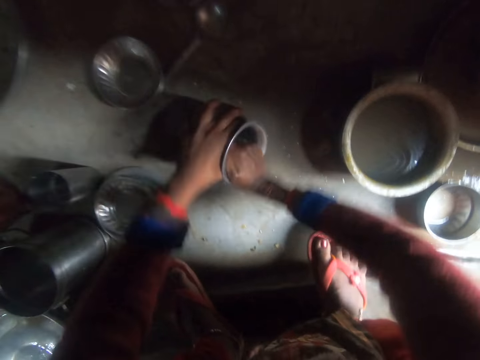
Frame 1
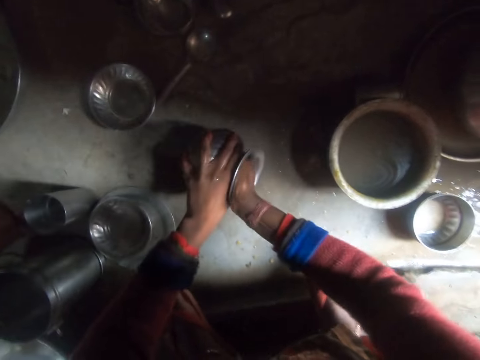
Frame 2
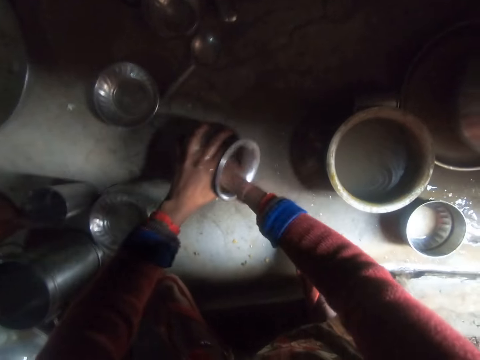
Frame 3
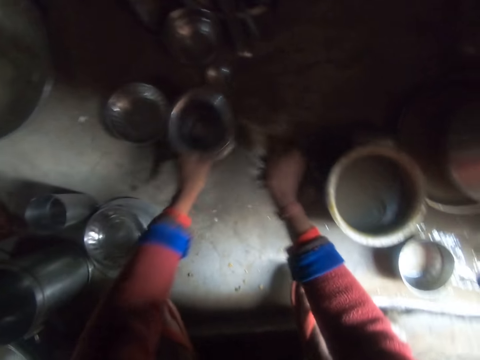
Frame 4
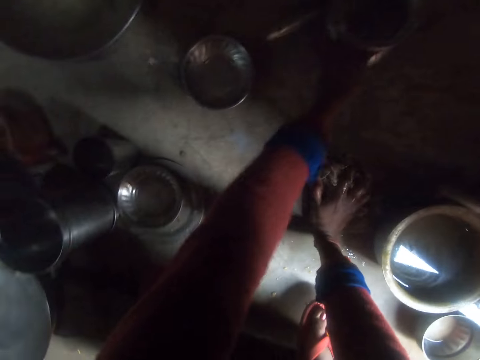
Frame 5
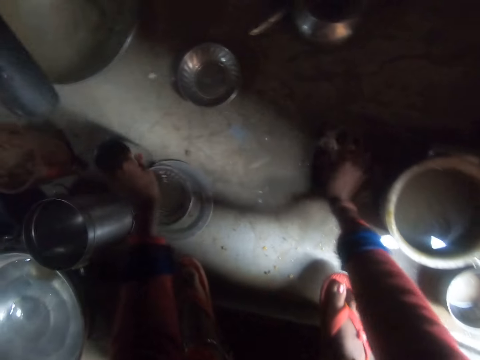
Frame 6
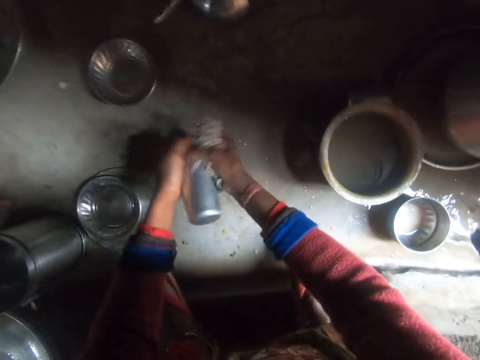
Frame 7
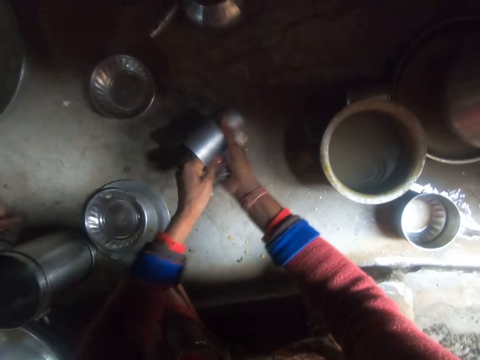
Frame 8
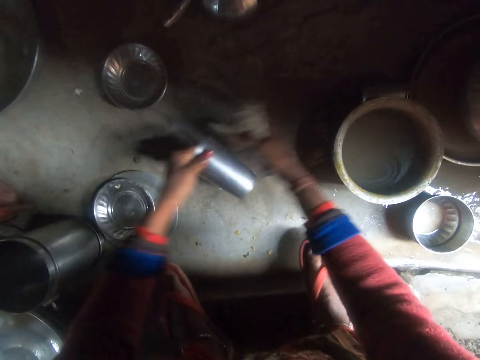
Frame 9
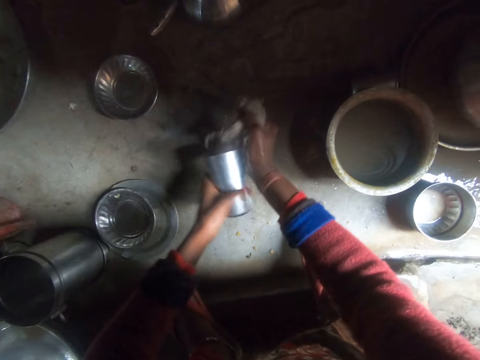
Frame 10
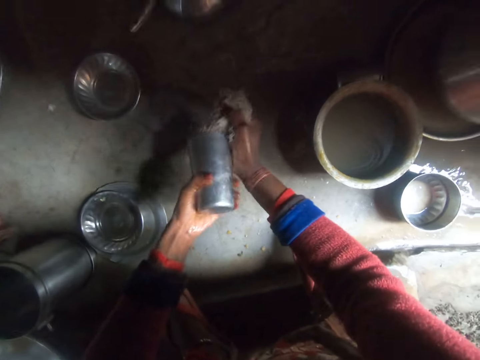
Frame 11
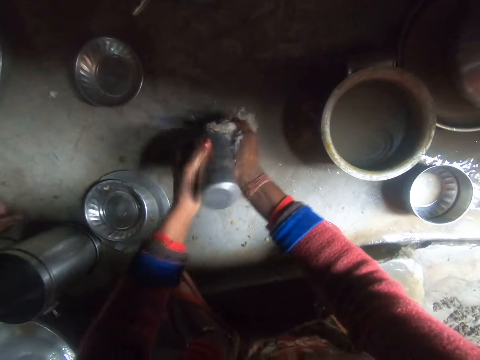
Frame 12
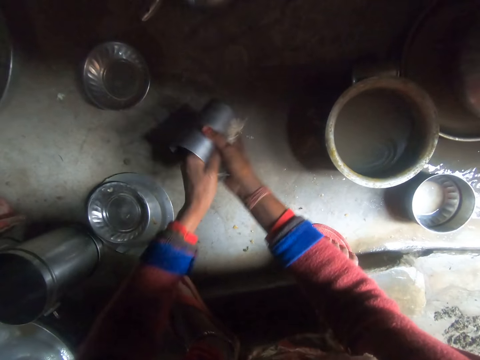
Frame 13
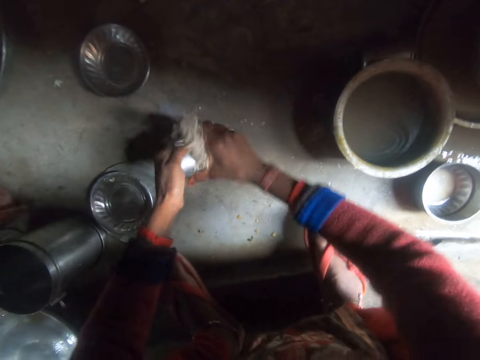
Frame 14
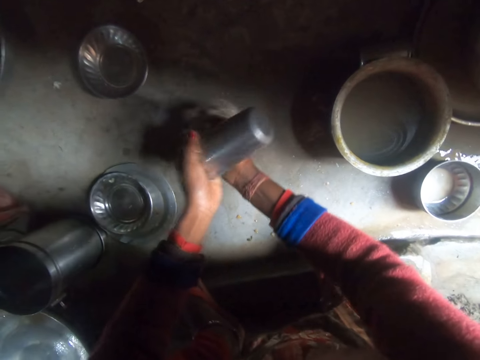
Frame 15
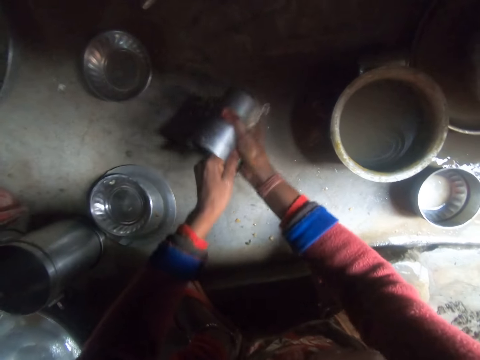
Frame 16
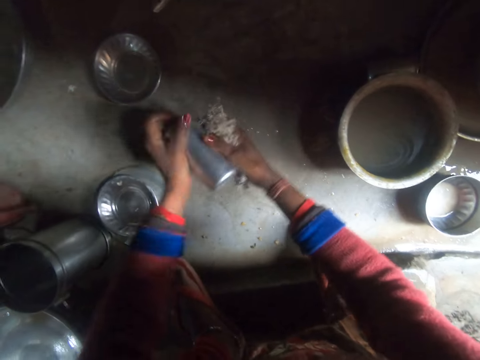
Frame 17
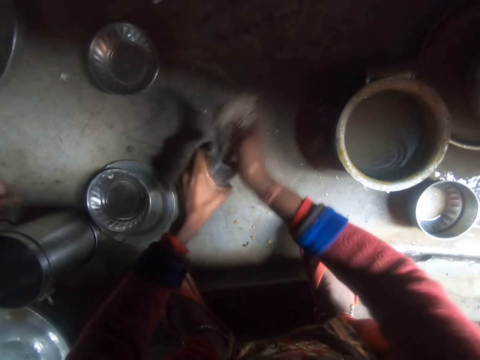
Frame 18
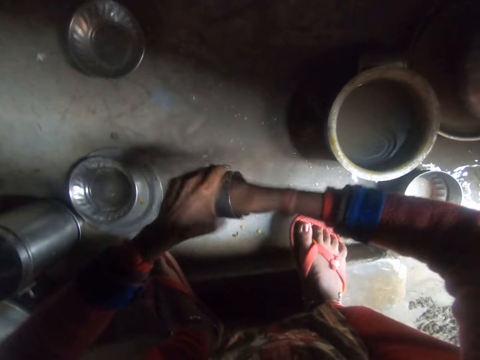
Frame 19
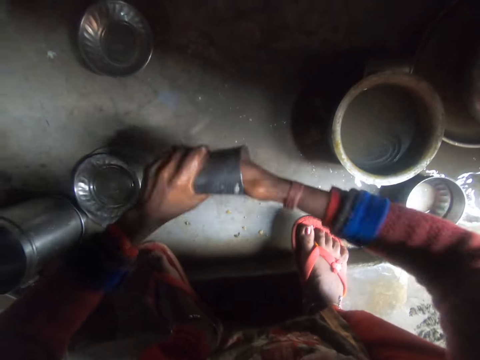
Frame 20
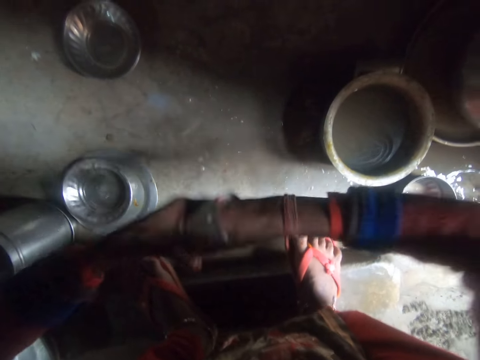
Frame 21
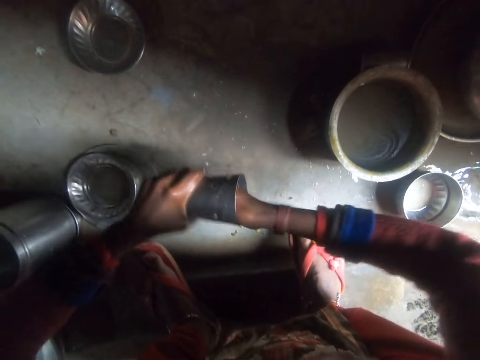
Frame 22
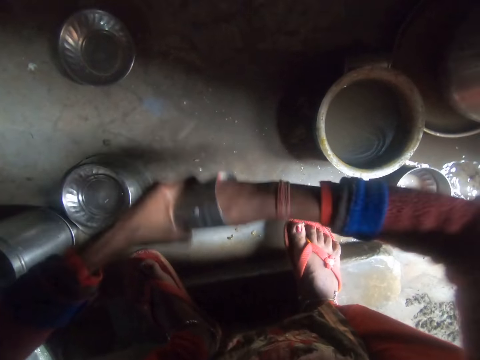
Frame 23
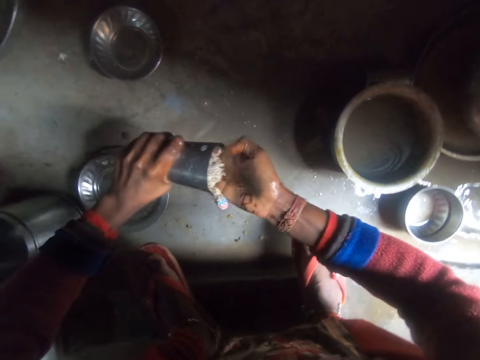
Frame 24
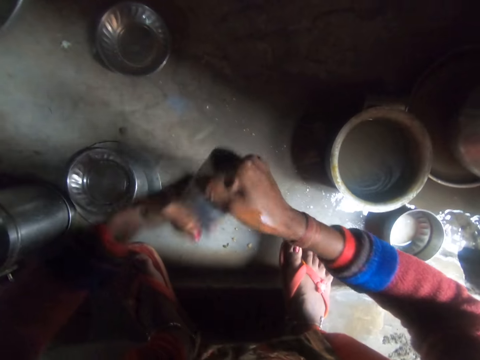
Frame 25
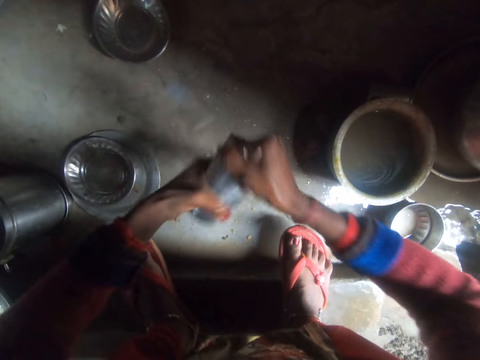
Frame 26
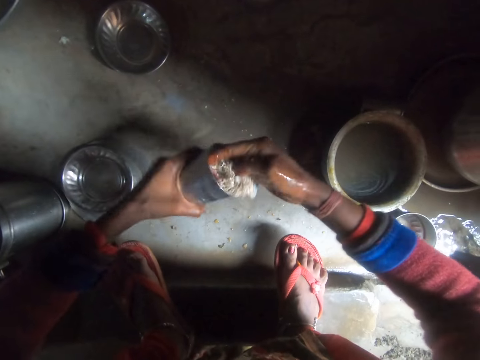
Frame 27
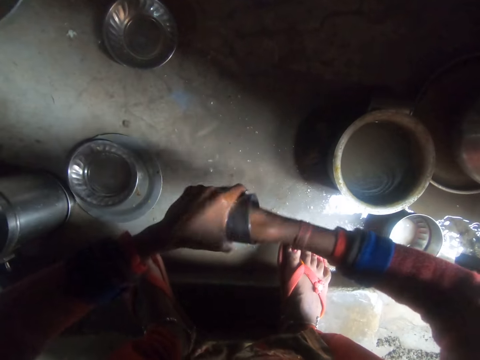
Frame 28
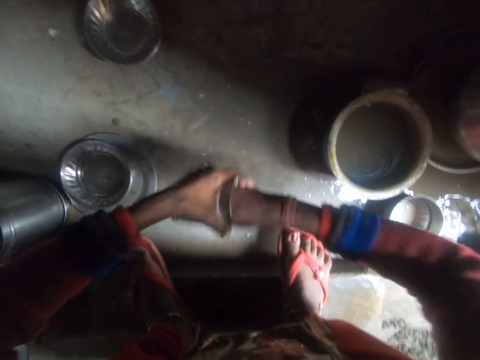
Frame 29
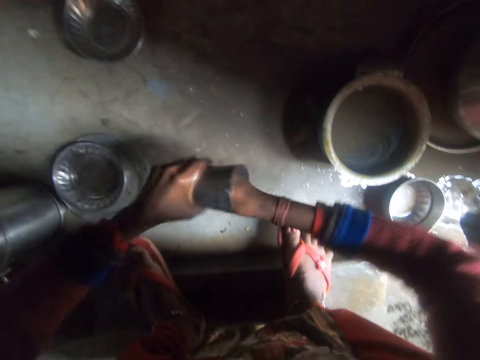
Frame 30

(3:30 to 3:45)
The camera wearer shifts the stainless pot. They pick up a cup and wash the cup.

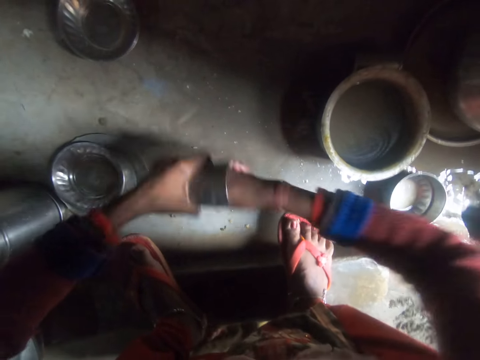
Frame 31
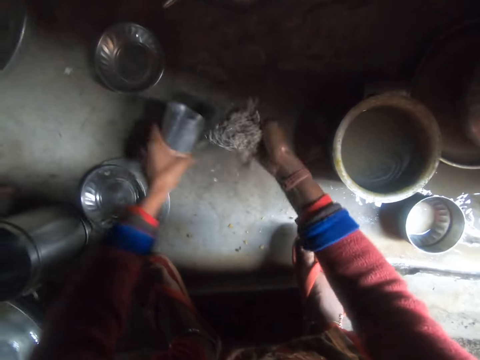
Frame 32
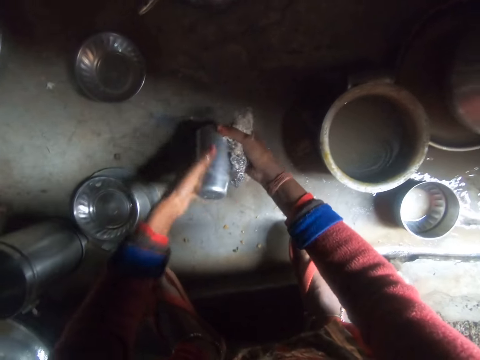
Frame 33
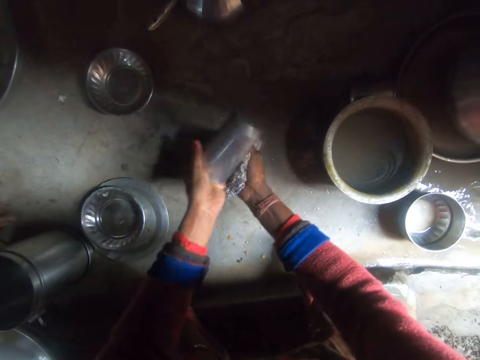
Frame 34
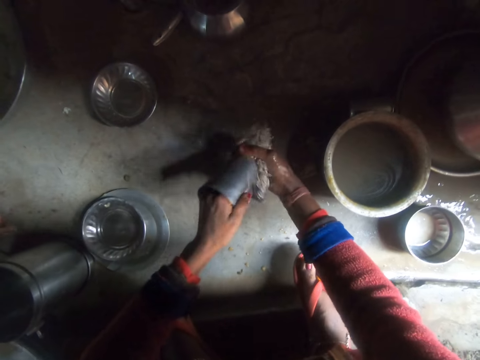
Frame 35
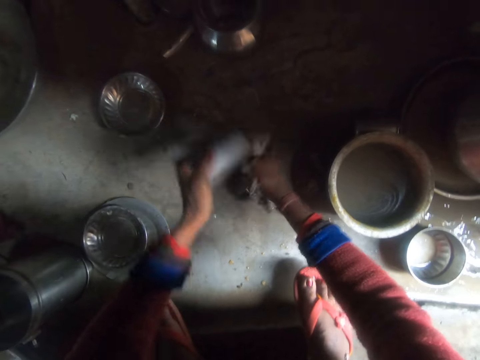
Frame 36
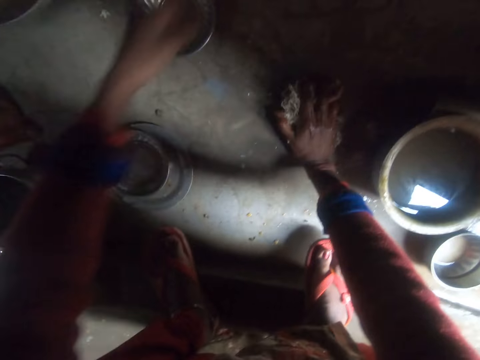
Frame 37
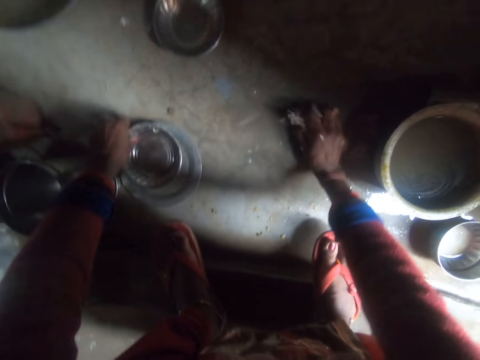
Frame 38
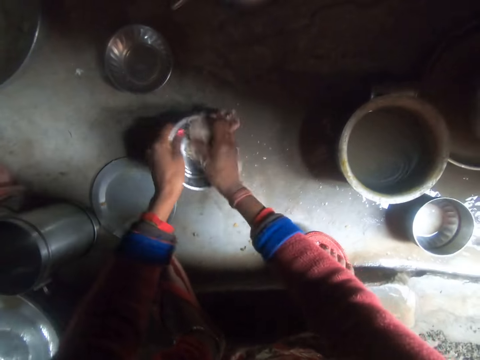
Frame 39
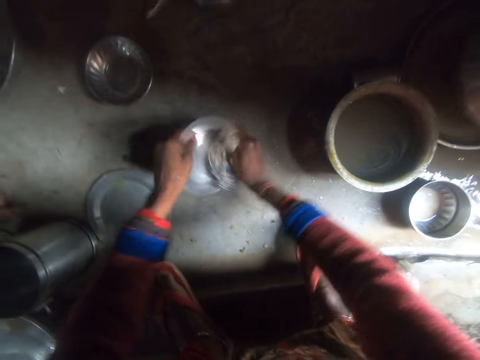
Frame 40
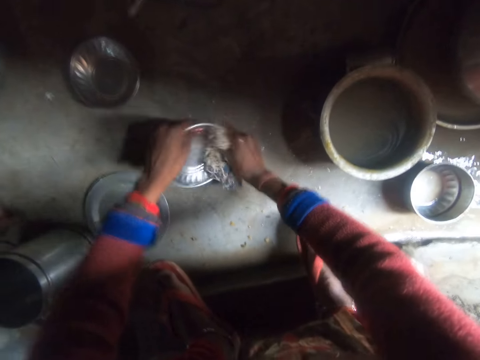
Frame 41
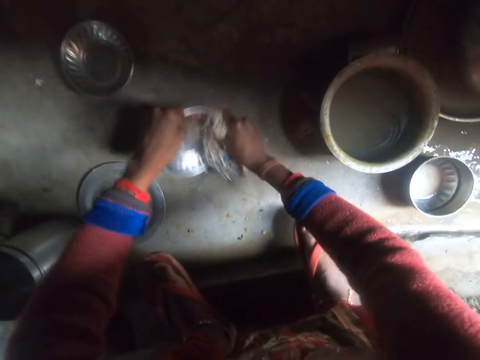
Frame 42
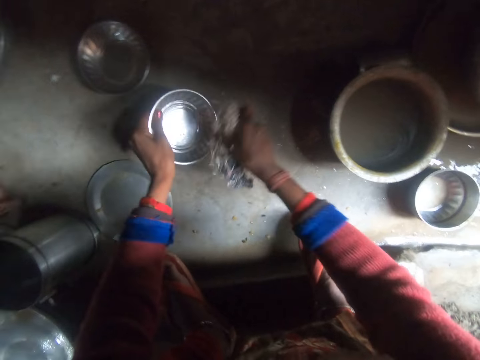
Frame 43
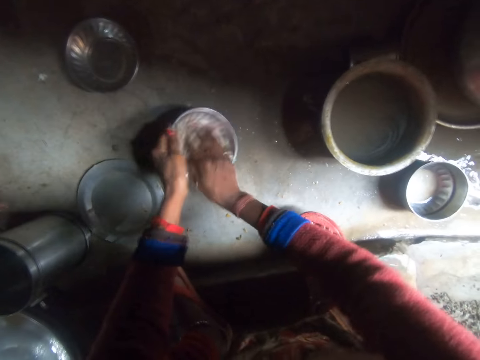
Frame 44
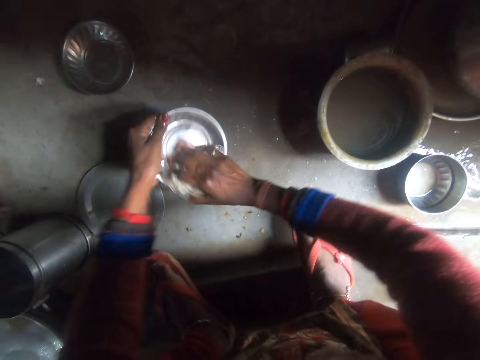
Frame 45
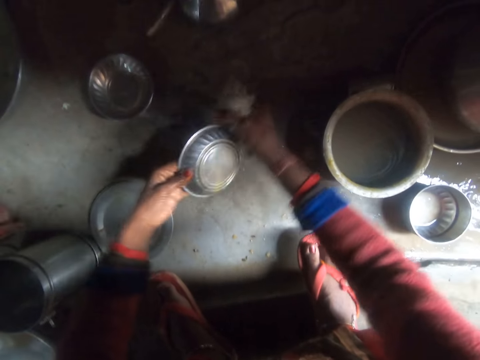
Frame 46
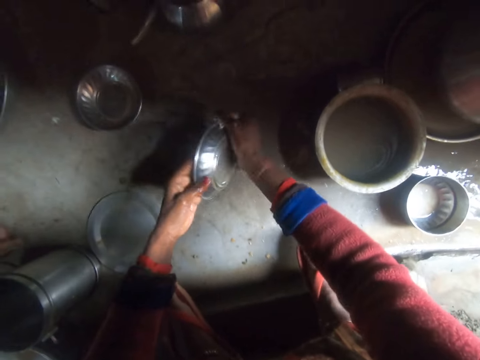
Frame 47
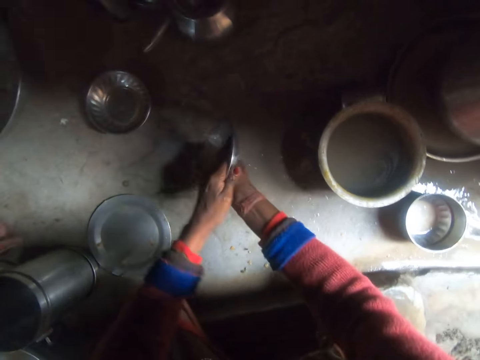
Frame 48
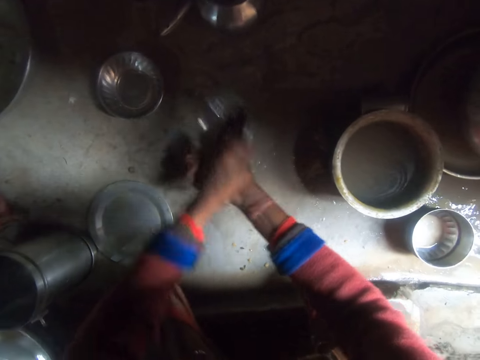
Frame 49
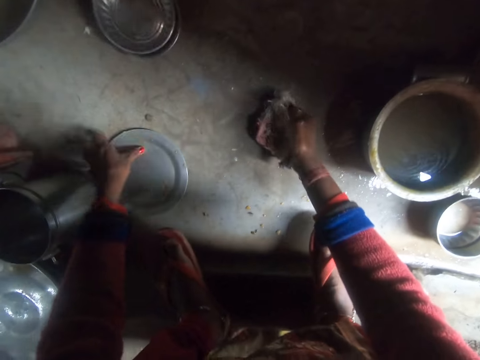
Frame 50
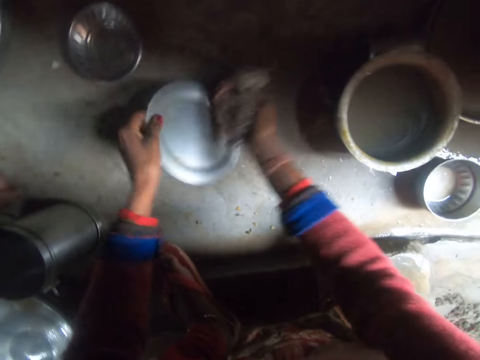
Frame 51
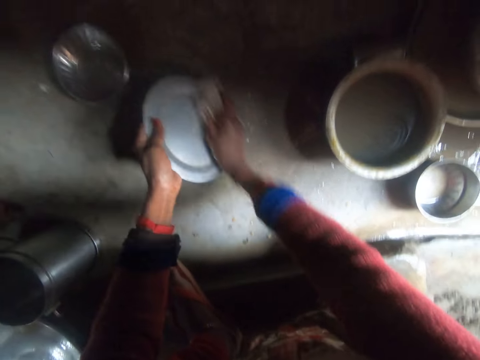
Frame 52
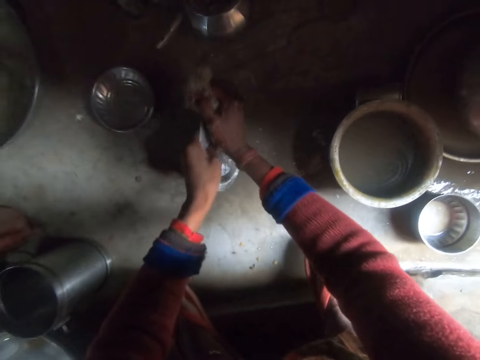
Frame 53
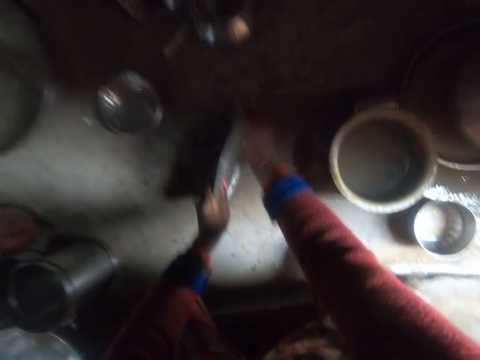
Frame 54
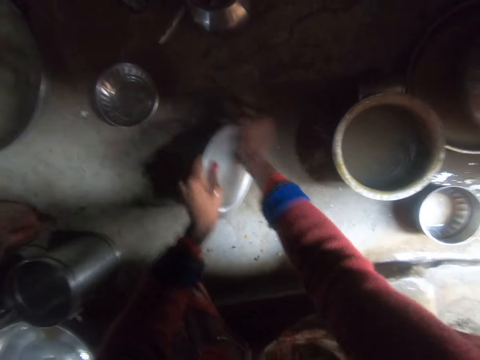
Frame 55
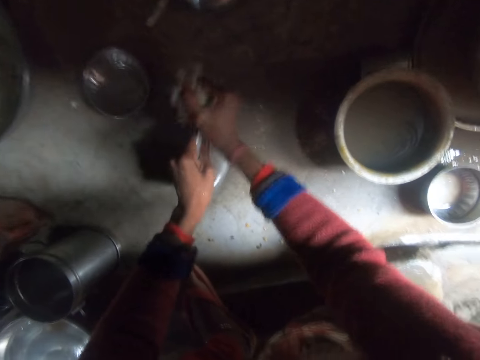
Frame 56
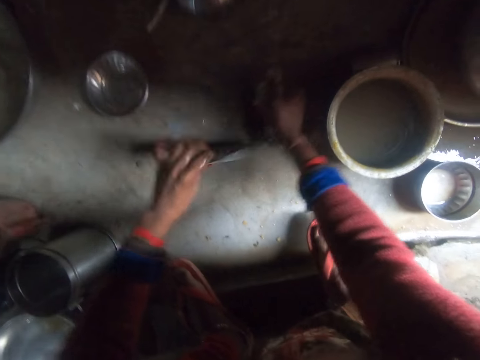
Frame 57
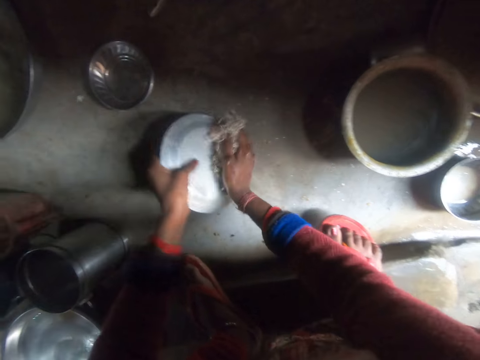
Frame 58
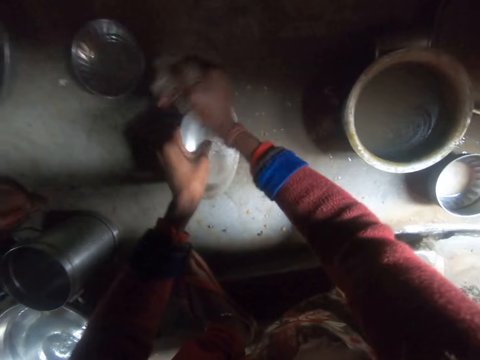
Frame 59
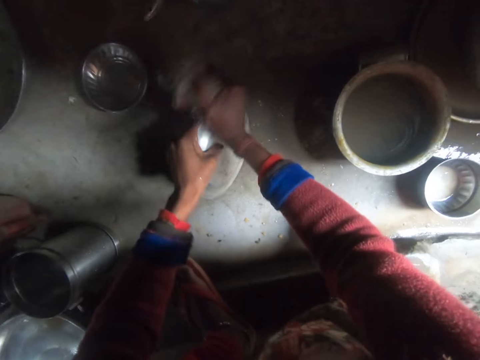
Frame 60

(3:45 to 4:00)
The camera wearer drops the cup. They pick up a plate, wash the plate, and drop the plate. They pick up another plate and wash the plate.
